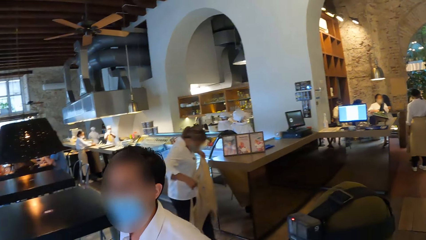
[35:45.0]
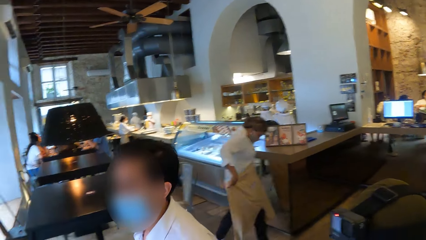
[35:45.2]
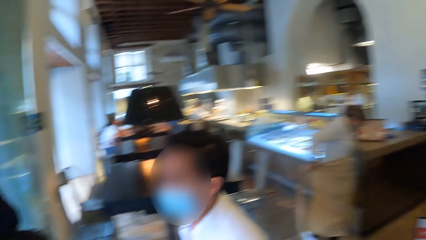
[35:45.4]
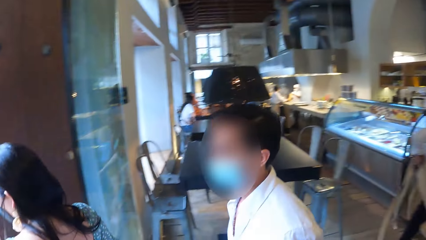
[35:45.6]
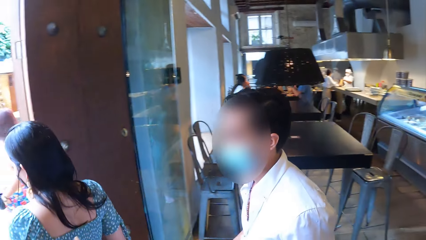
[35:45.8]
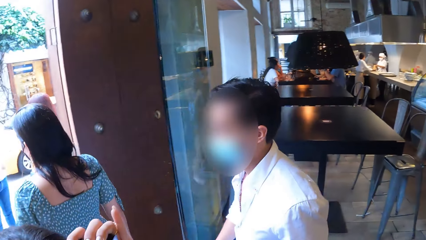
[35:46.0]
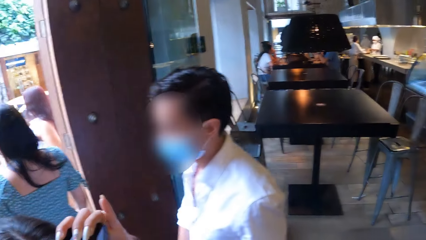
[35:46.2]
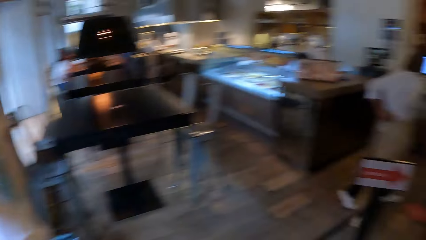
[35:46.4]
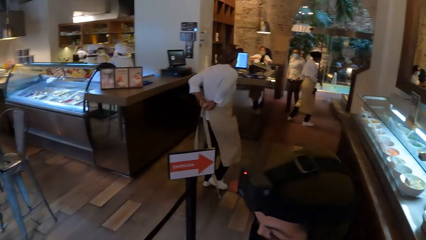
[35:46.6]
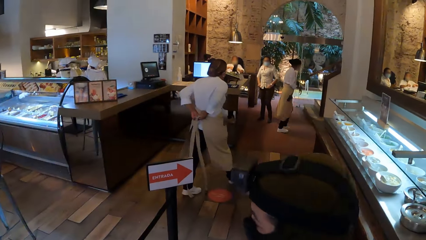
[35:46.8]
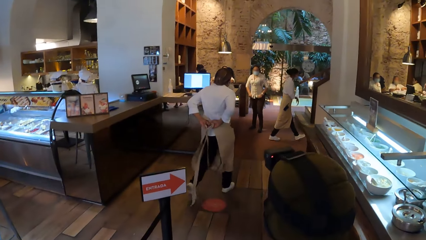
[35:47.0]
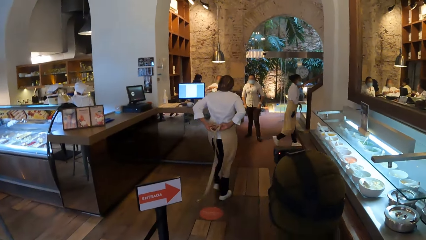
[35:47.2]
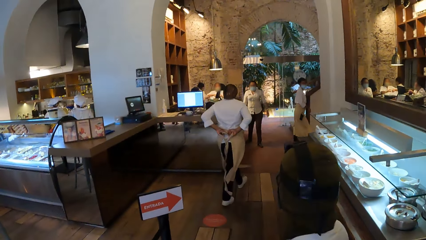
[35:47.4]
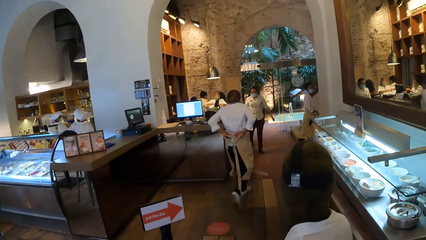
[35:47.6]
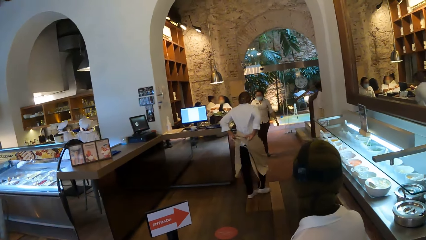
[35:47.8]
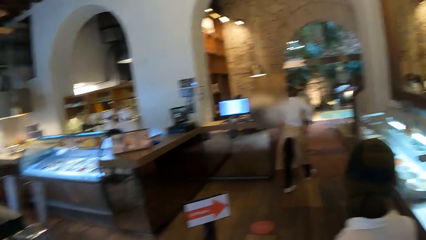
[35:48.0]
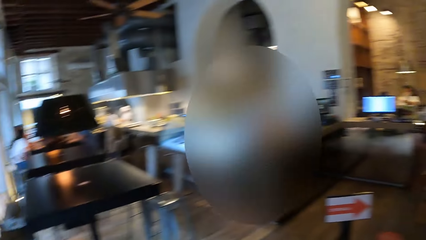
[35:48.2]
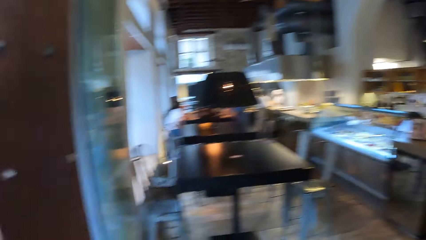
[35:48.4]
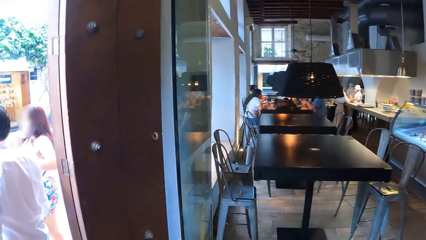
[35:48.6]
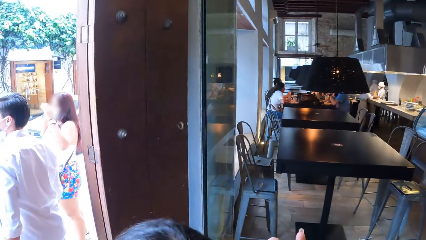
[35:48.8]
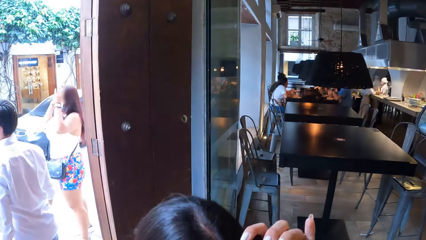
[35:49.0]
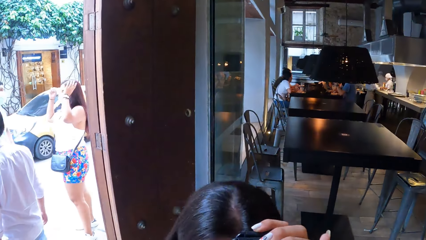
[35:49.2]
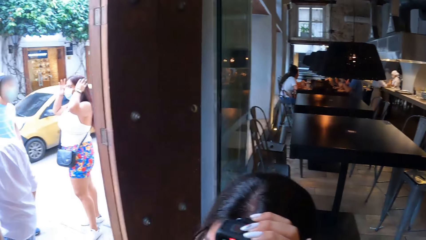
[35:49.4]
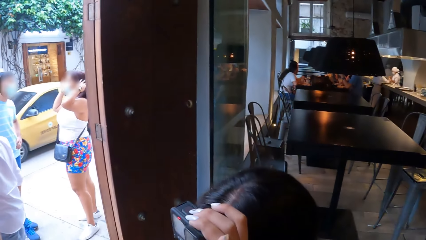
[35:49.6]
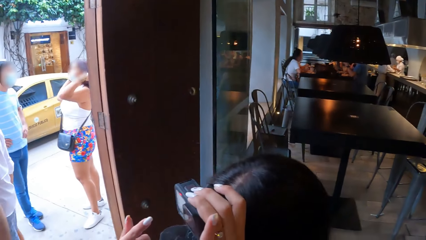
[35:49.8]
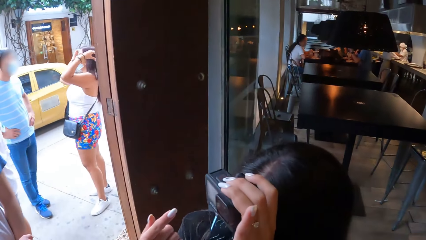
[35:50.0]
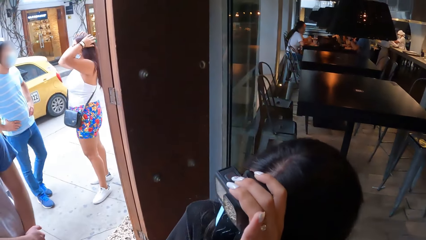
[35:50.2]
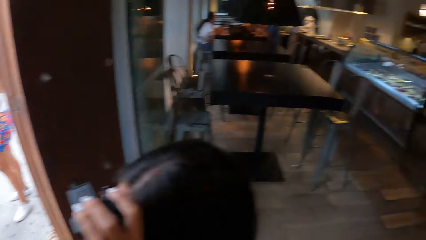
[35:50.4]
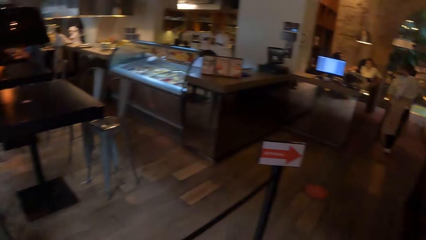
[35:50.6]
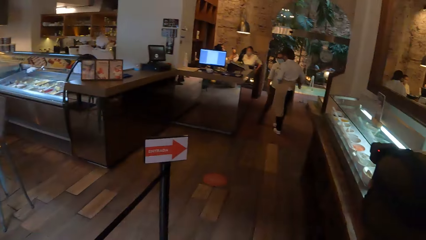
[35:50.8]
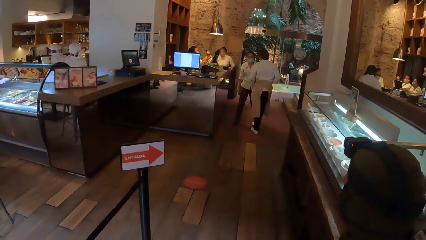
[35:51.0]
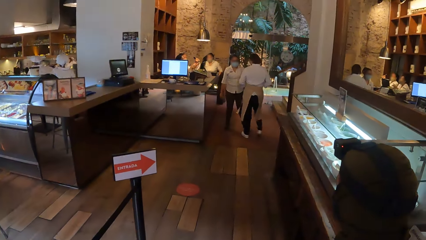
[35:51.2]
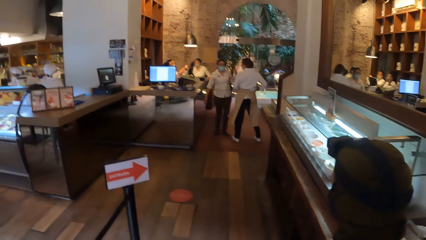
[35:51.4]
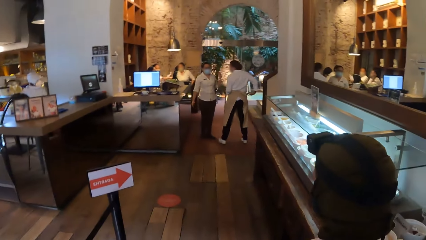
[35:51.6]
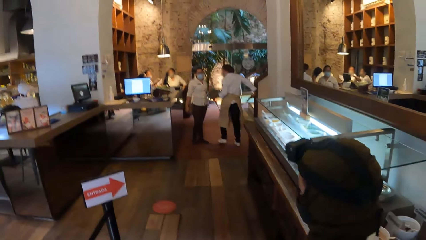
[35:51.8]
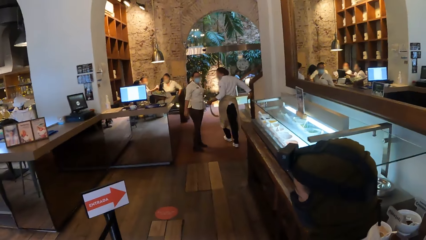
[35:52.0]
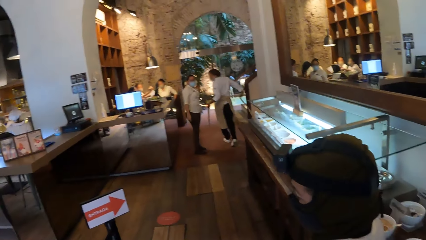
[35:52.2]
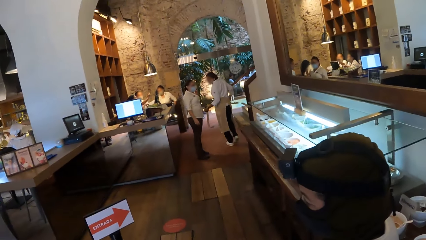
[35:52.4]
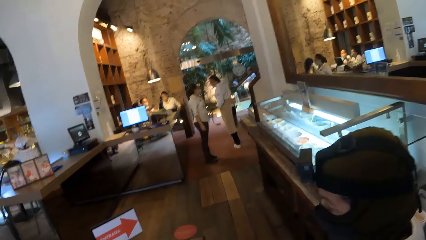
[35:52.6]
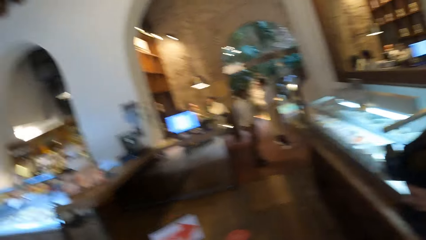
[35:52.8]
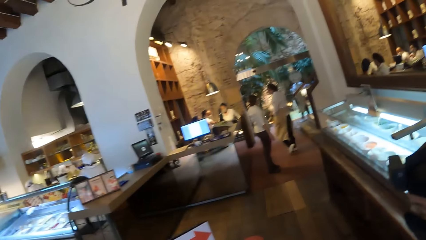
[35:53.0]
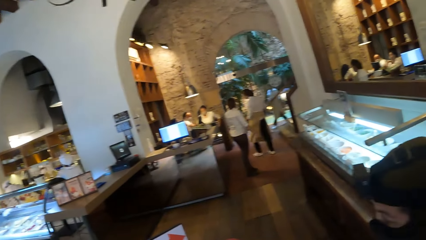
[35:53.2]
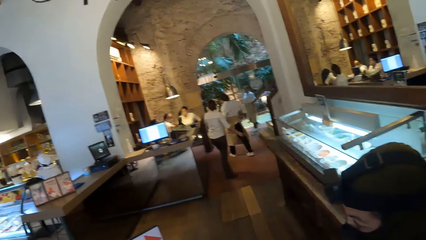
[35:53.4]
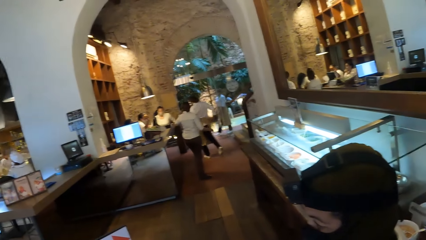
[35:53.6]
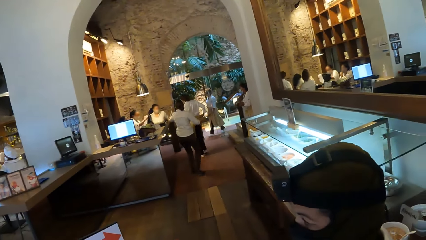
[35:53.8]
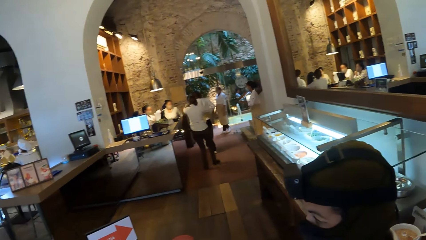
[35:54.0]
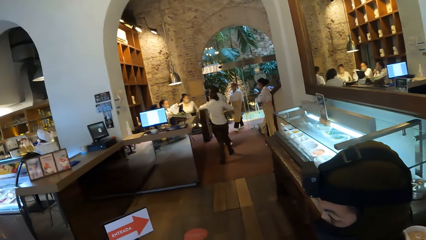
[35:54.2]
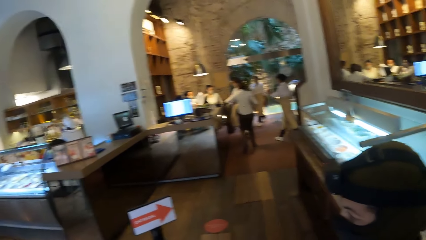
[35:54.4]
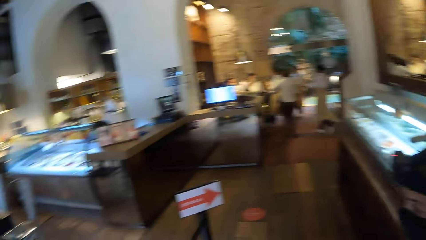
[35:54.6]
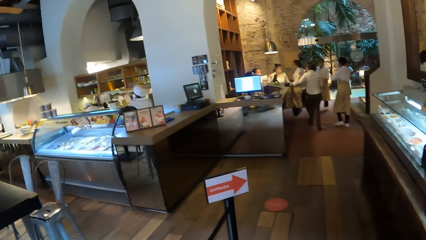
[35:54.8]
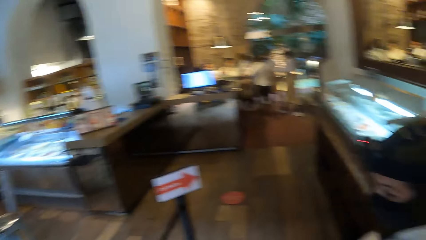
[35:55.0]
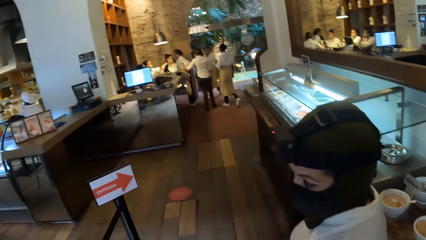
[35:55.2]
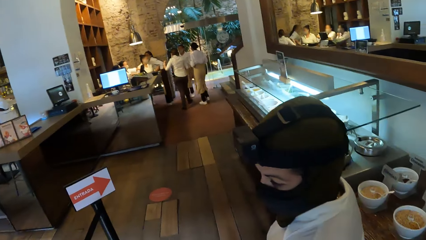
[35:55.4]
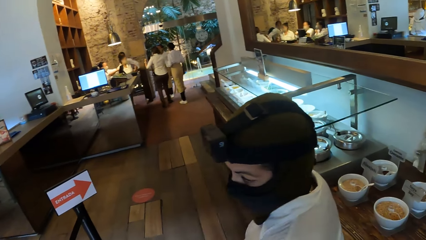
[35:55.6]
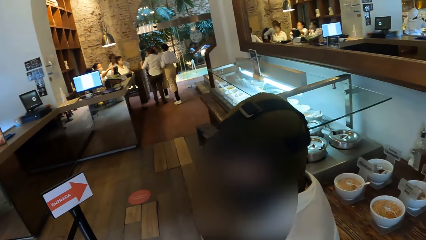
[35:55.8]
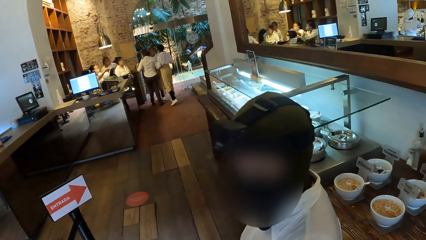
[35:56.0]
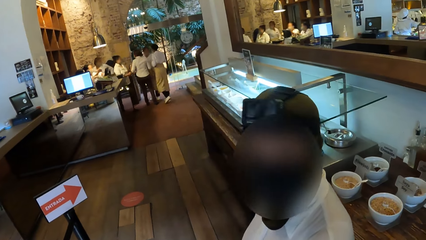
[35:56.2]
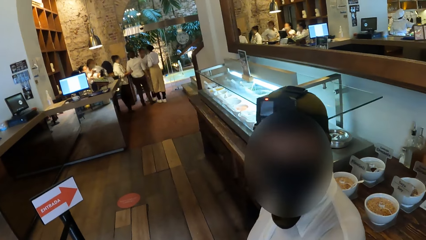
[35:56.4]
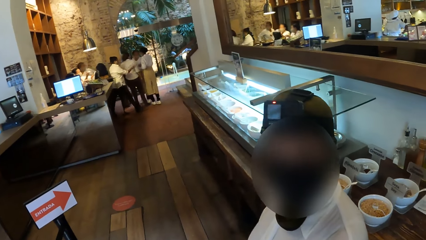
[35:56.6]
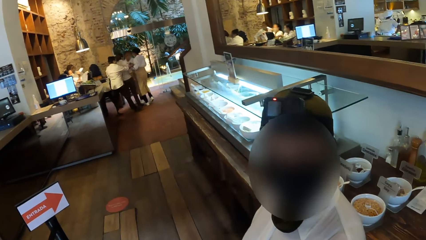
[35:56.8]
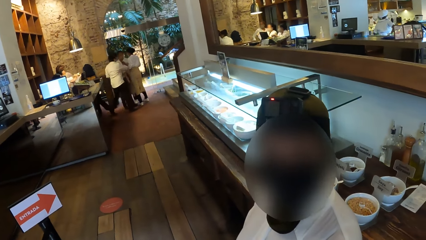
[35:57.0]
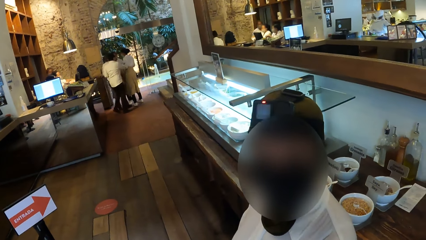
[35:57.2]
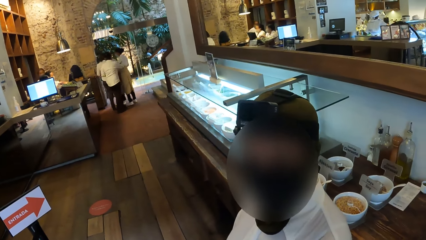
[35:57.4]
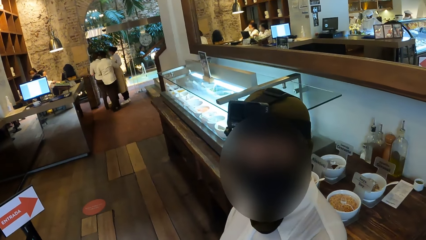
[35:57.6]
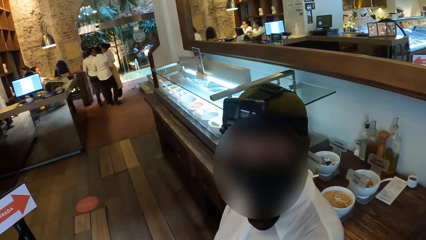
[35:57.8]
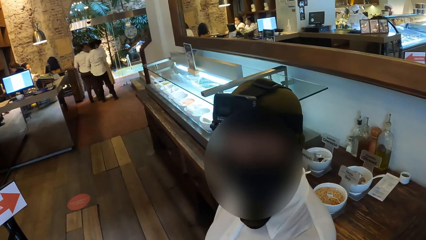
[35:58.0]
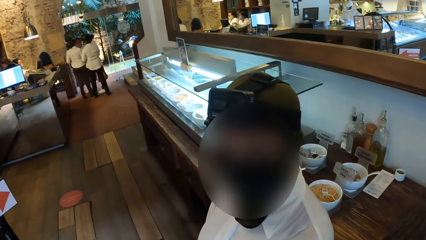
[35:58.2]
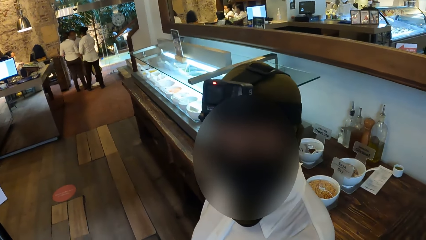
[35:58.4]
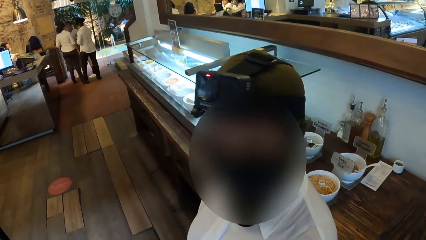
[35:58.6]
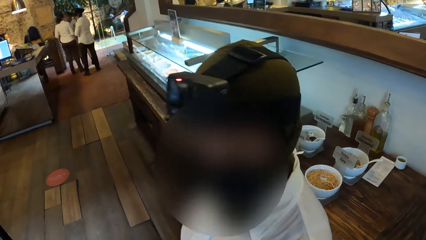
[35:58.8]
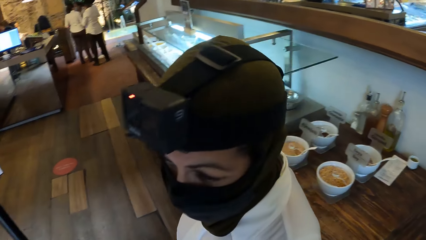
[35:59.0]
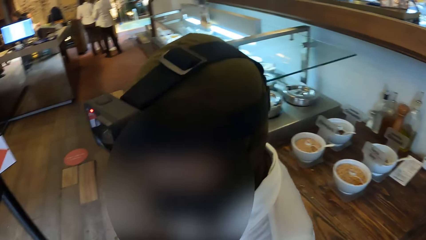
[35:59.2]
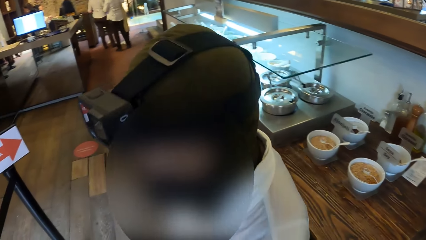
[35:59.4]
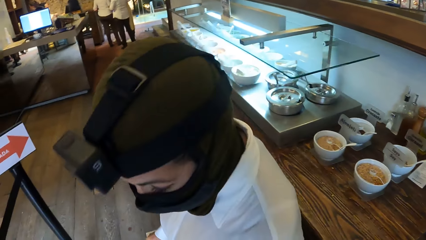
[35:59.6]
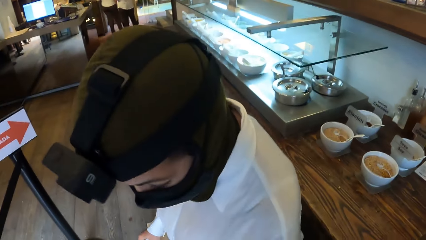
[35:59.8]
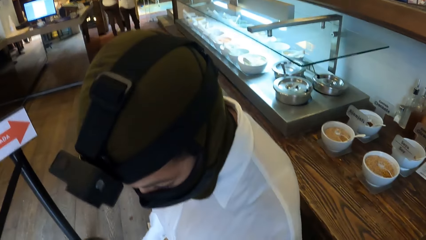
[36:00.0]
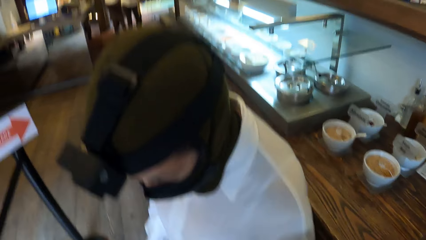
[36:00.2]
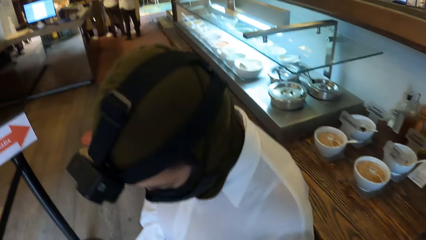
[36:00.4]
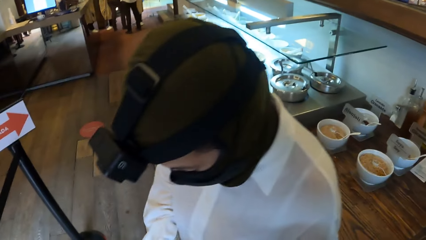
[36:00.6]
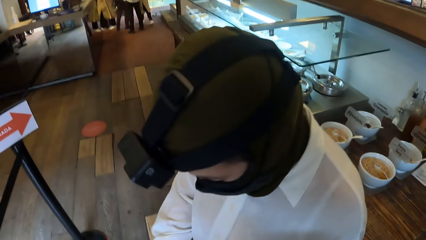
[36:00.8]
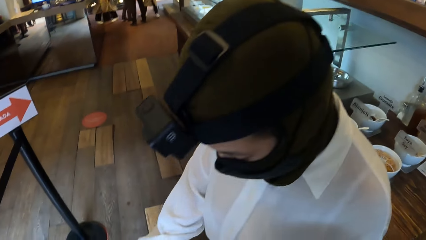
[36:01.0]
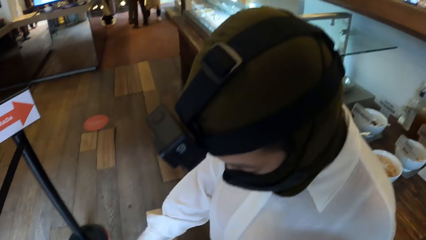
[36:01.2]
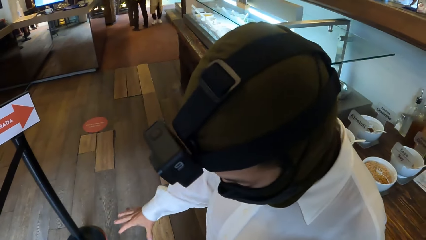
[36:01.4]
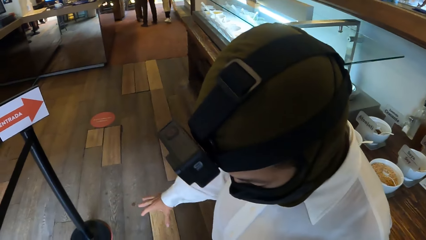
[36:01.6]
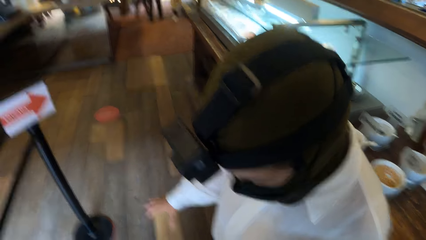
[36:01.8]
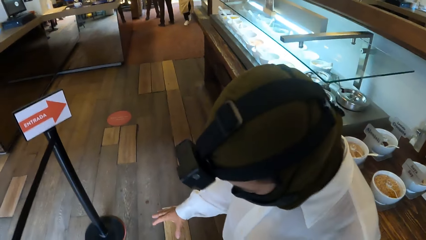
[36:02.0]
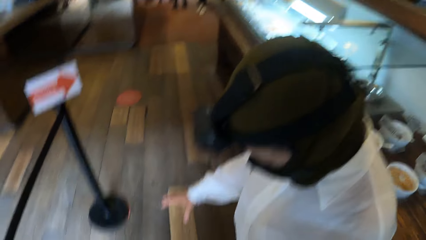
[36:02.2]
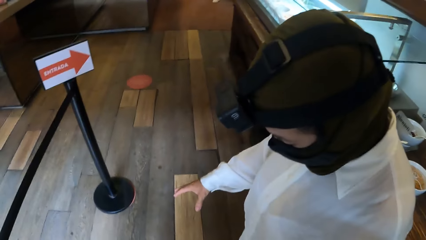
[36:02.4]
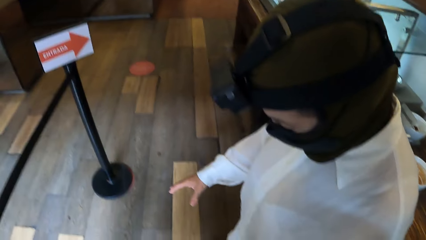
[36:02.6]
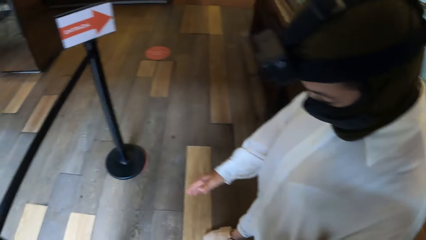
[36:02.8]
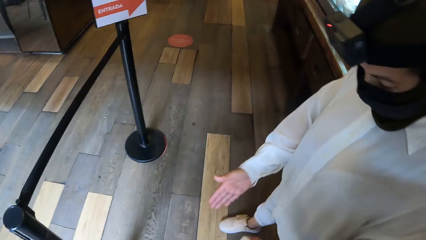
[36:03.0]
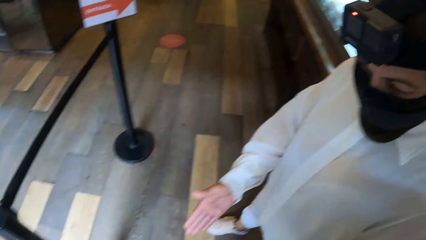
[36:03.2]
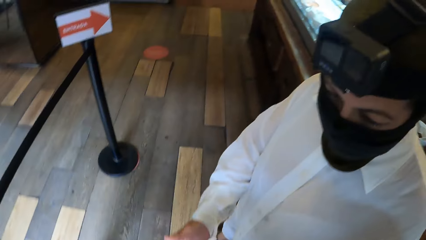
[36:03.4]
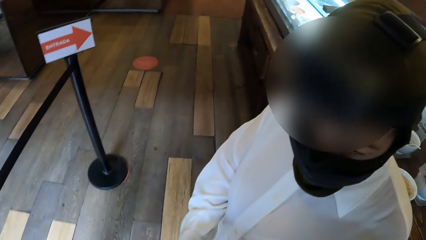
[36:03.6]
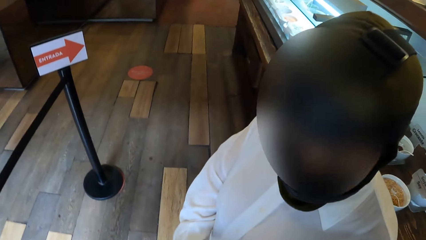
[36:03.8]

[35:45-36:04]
The camera wearer holds the camera. They look around. They talk to a person.
